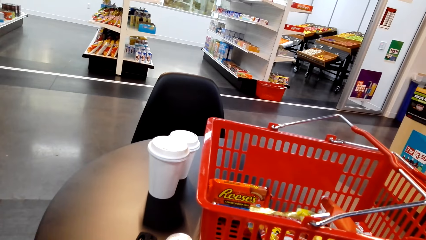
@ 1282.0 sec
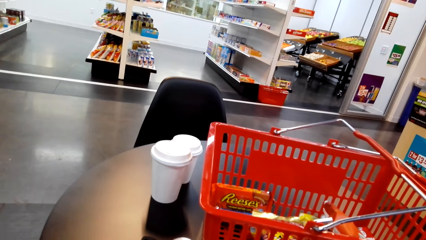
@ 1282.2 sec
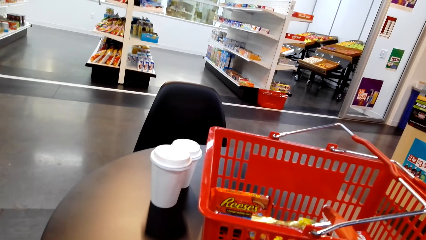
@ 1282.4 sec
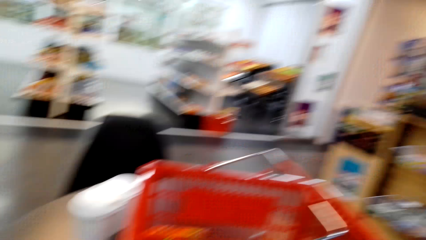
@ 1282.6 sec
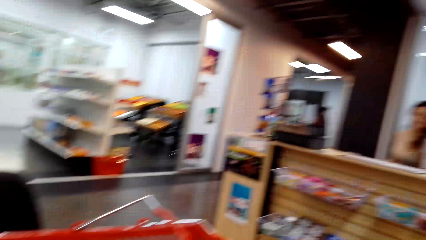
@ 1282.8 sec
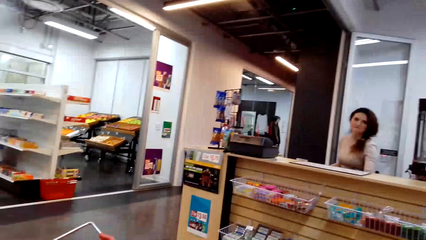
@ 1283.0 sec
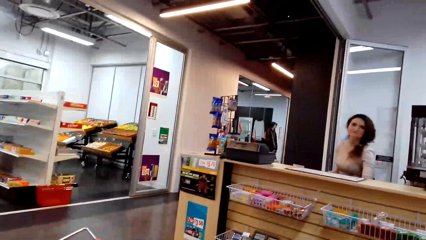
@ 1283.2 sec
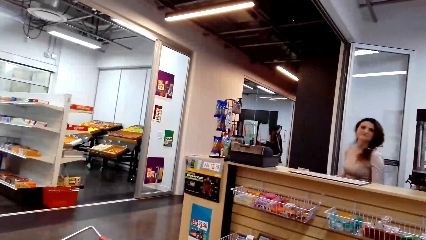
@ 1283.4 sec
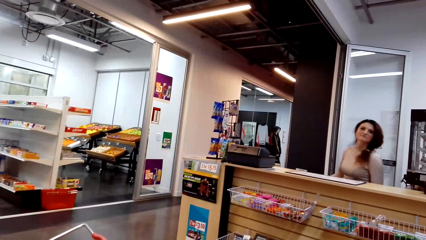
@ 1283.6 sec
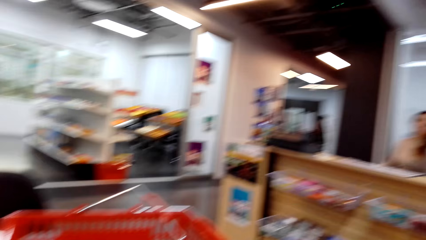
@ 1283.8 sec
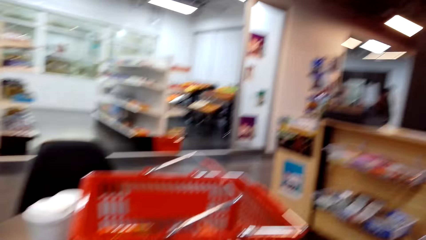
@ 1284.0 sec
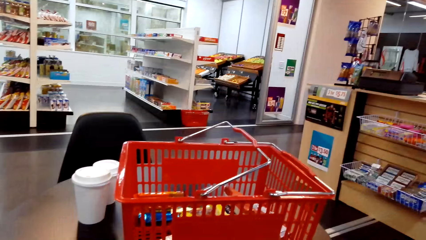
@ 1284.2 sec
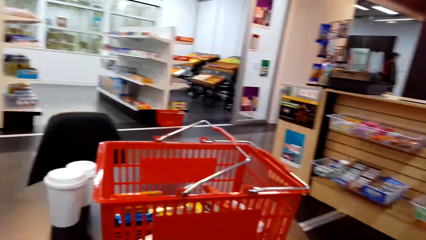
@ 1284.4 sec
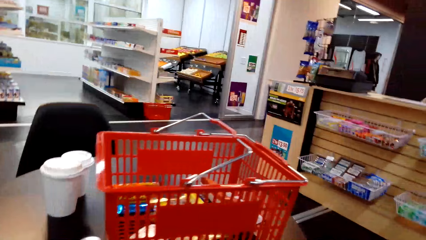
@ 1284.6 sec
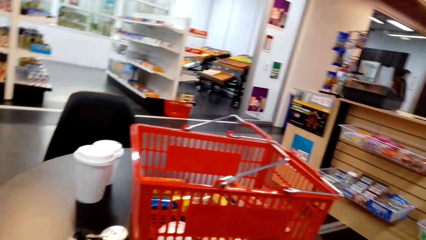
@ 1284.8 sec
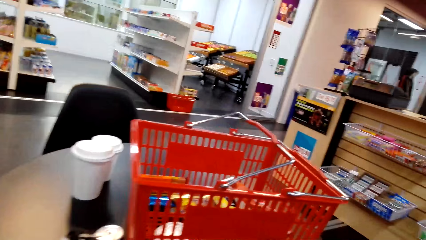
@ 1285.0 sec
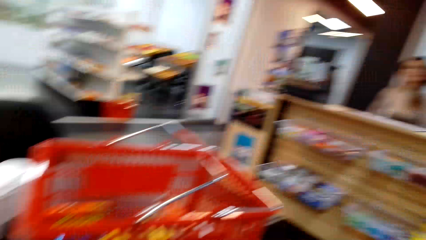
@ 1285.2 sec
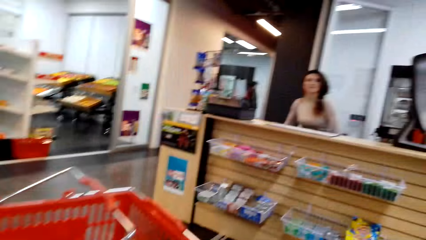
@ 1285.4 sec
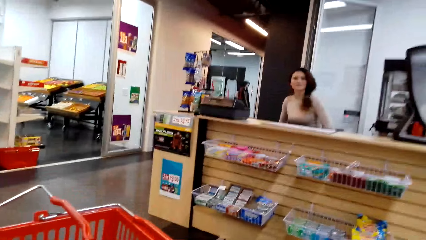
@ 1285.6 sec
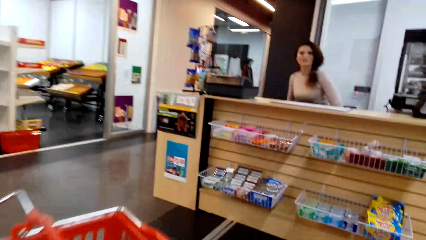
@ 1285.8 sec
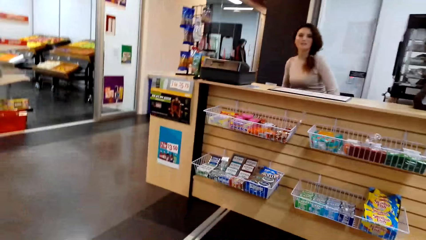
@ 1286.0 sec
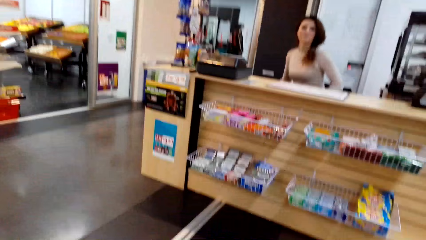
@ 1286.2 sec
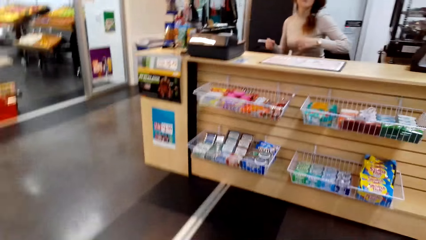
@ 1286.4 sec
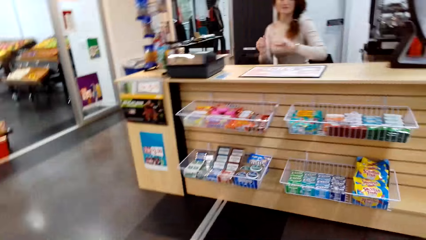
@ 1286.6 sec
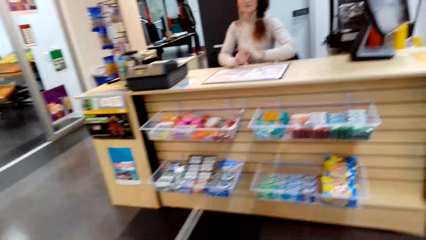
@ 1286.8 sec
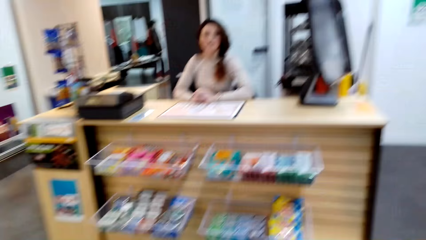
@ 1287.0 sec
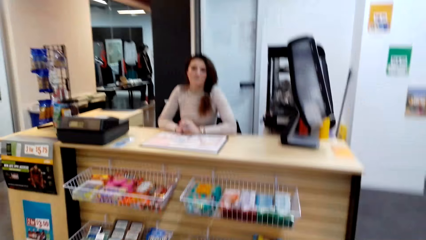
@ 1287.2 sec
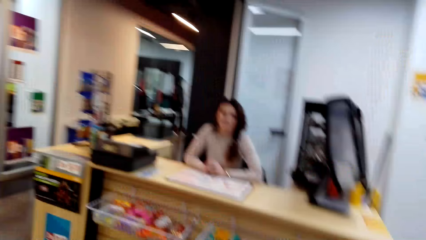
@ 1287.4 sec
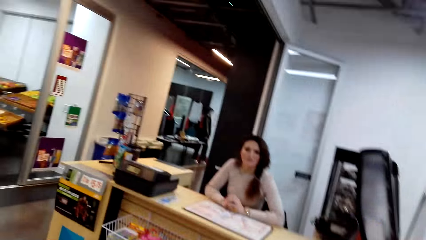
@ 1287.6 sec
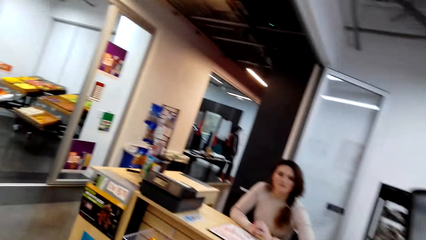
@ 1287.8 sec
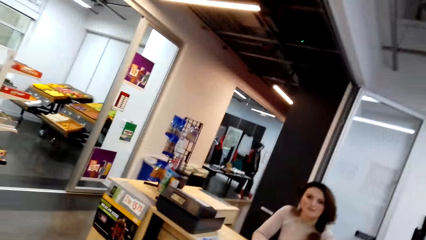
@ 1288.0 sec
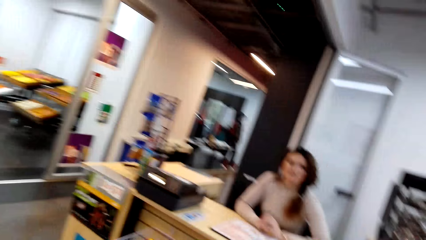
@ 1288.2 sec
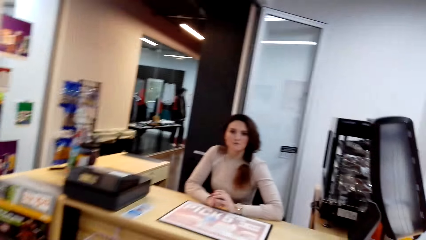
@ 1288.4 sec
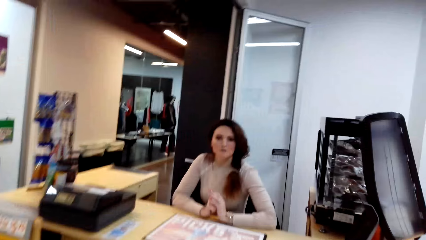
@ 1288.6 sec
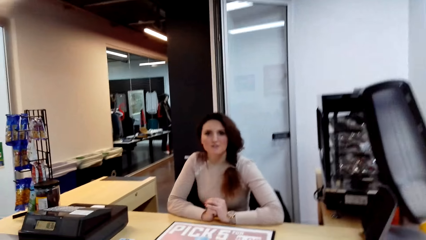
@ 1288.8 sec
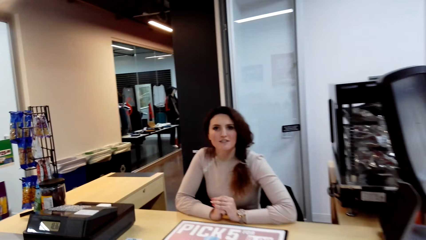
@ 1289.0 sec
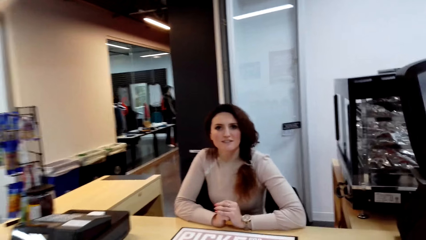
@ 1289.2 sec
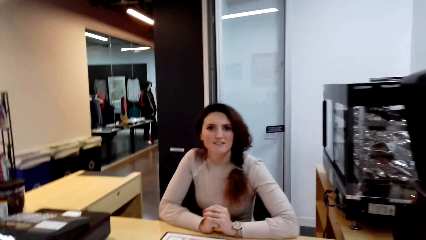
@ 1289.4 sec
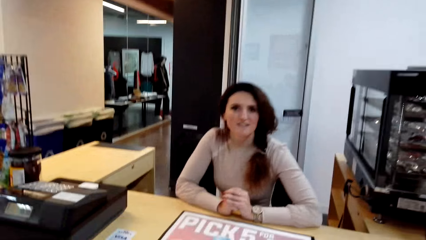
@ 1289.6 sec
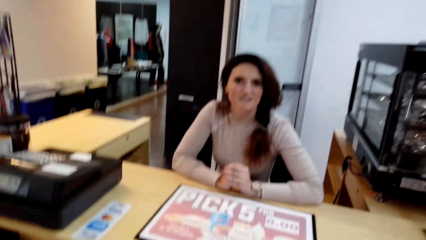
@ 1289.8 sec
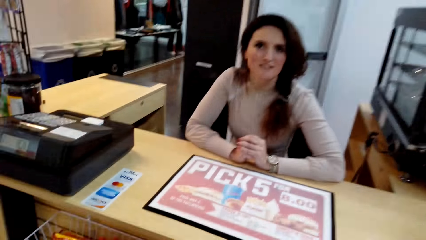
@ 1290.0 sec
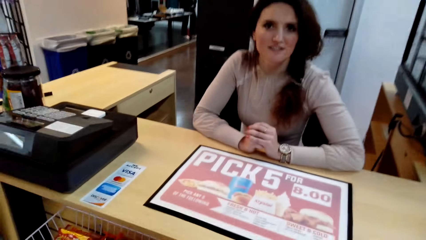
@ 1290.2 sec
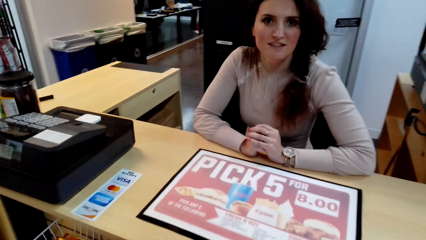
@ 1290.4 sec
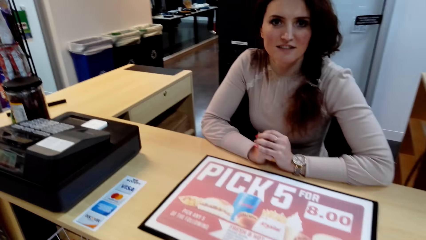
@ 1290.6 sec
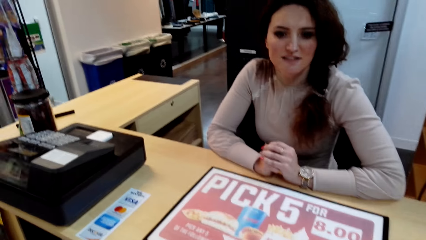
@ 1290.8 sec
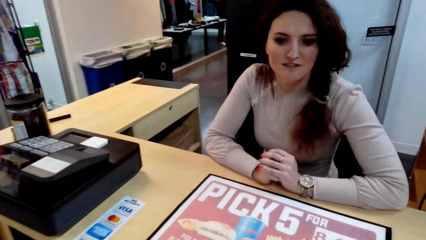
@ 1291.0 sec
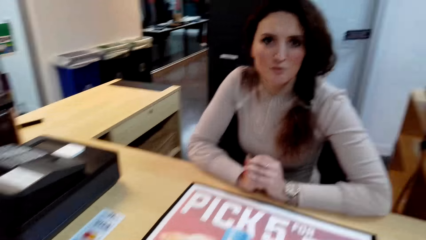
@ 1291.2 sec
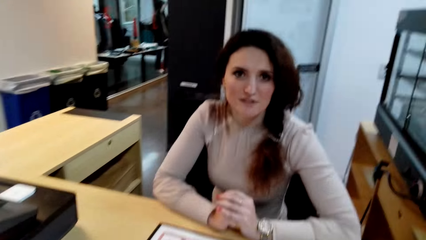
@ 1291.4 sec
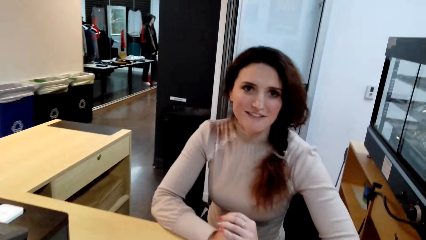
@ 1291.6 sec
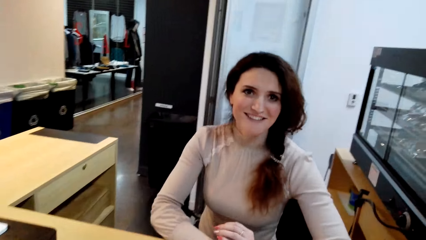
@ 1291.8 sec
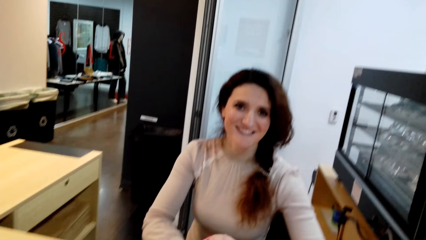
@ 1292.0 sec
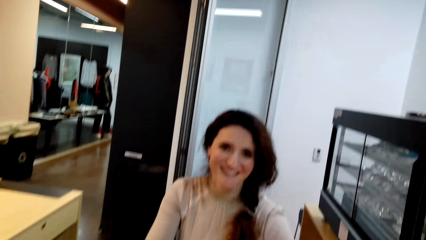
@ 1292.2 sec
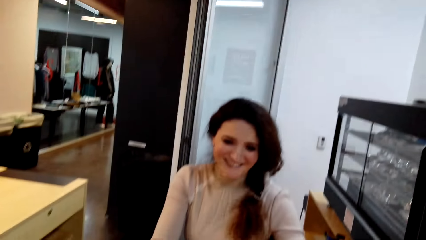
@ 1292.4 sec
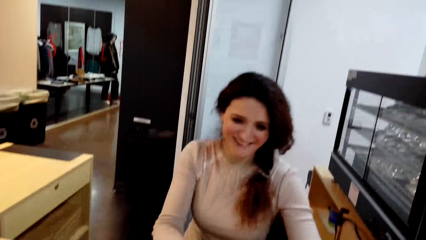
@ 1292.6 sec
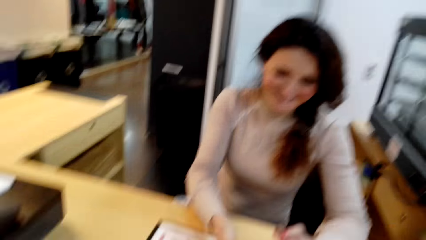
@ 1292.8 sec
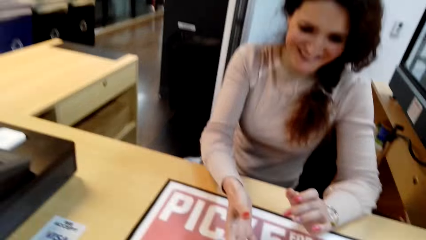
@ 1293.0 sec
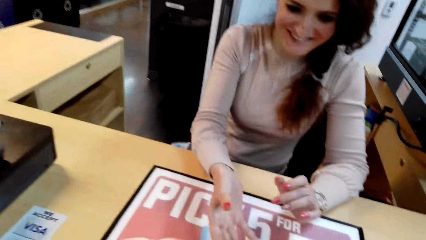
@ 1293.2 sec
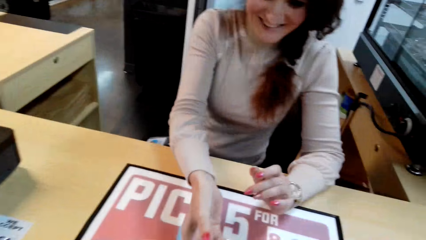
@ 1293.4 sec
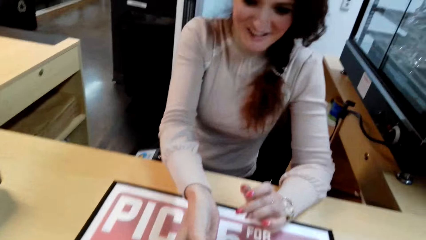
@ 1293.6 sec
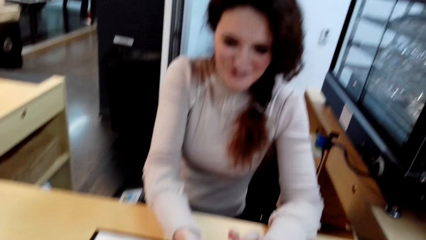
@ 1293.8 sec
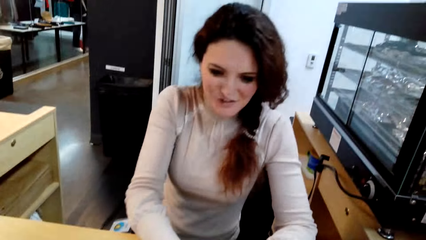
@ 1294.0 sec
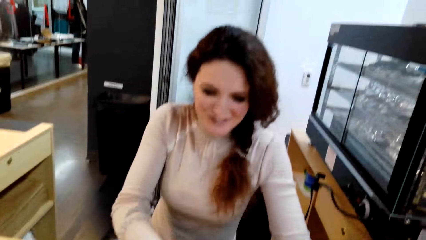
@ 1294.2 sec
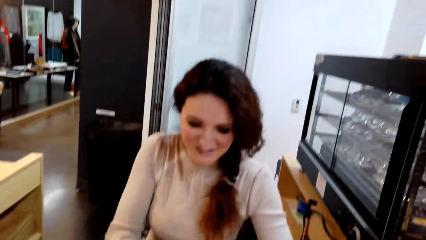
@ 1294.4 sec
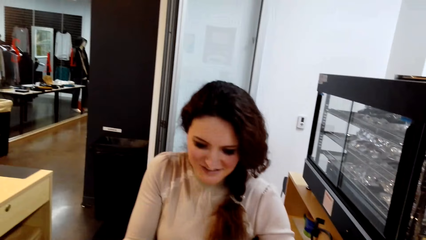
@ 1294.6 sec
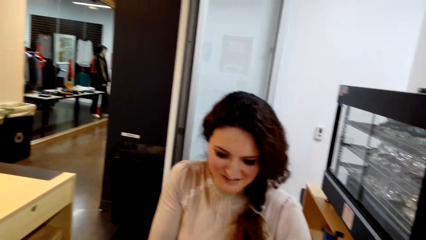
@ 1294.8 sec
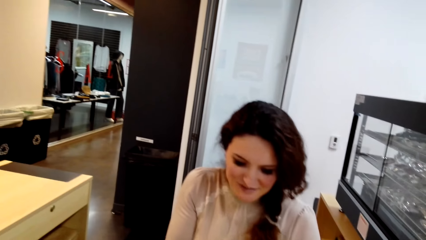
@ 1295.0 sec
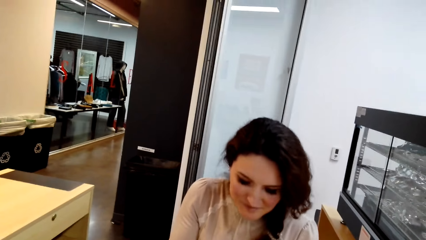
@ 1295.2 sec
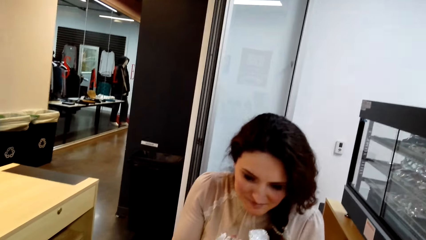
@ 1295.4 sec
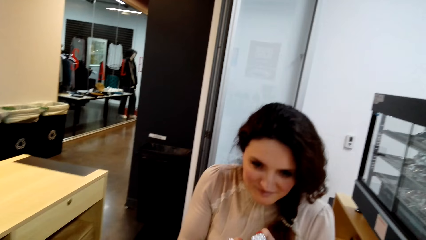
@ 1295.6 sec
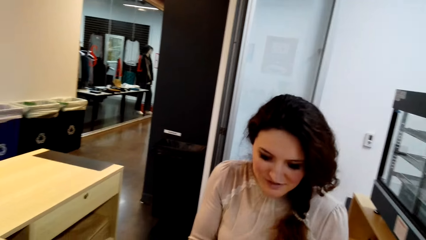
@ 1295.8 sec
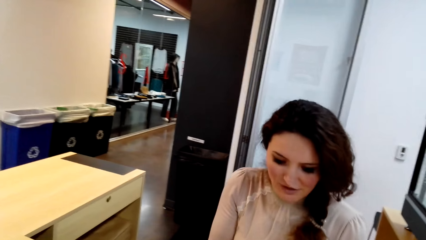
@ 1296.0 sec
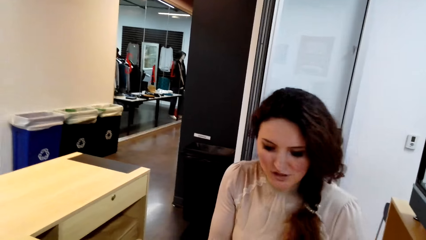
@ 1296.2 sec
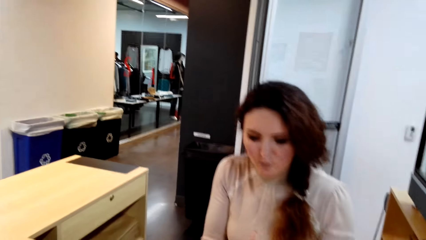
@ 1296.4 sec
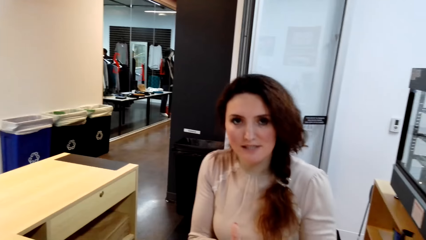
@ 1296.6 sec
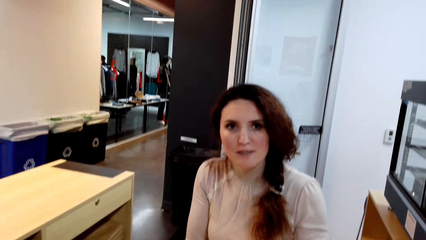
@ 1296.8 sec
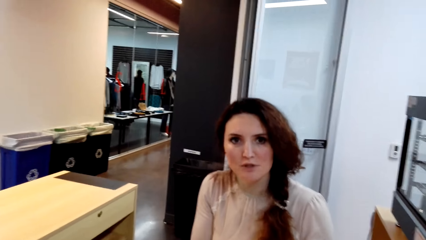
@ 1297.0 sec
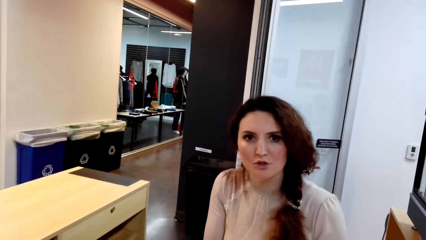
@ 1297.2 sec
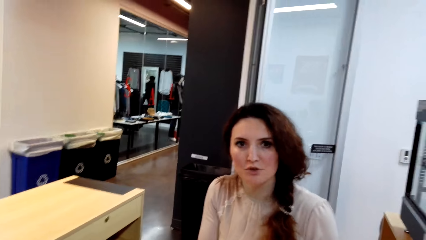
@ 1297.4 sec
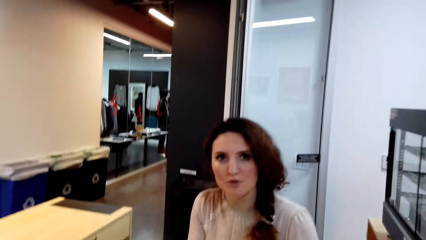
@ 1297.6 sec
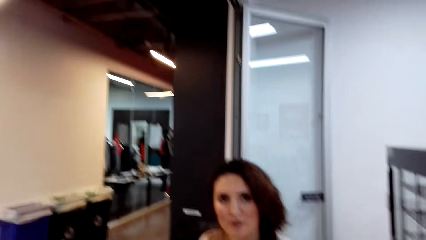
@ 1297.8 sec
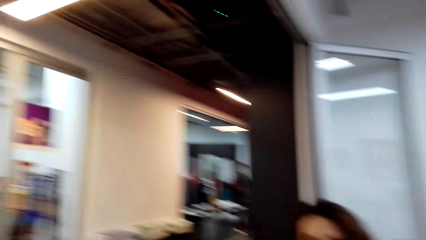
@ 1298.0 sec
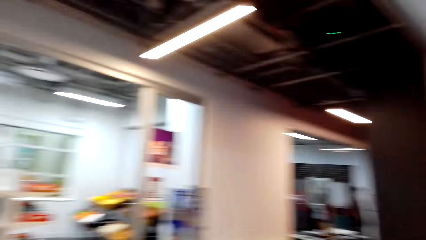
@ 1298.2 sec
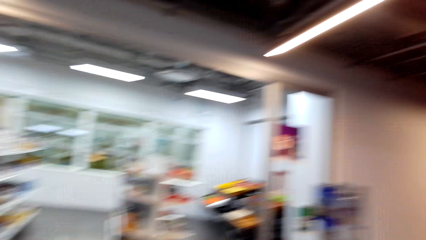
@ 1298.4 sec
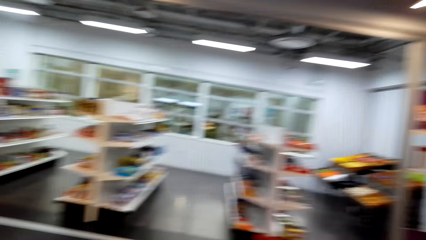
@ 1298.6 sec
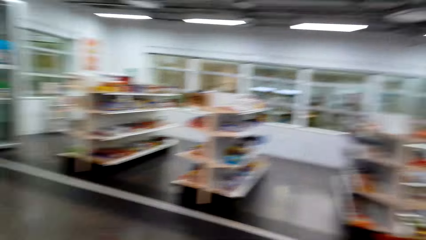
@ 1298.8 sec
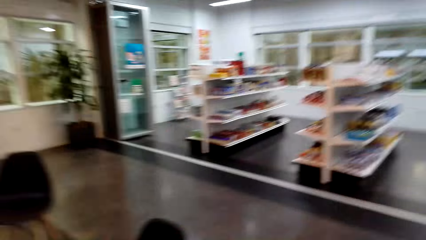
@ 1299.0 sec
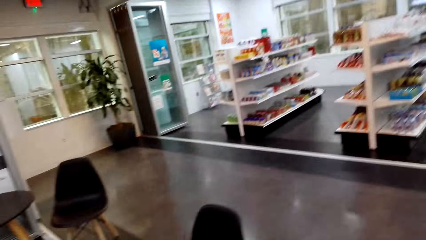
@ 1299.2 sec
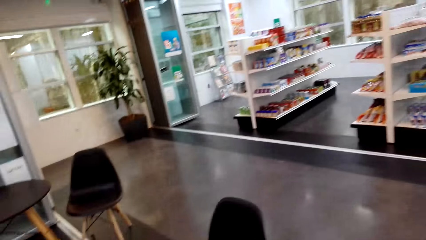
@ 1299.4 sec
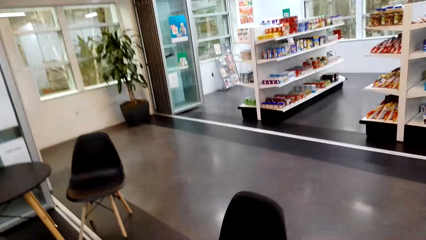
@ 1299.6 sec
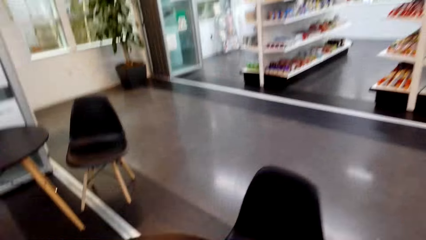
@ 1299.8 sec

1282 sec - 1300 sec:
A lady looks at the camera wearer. The lady looks at the camera wearer again. The lady puts her hands on the counter. The camera wearer walks towards the lady. The lady picks something from the camera wearer. The camera wearer moves around. They look around the mini supermarket.
